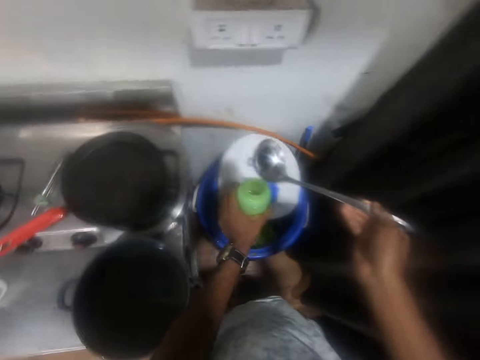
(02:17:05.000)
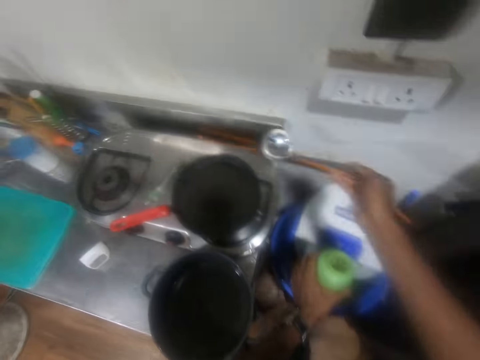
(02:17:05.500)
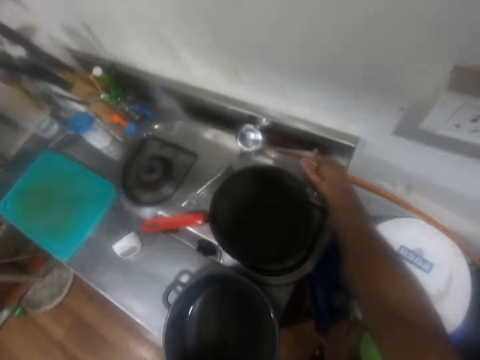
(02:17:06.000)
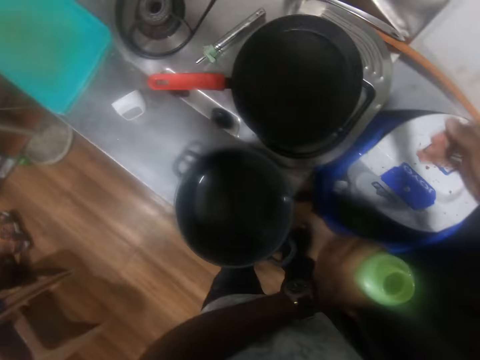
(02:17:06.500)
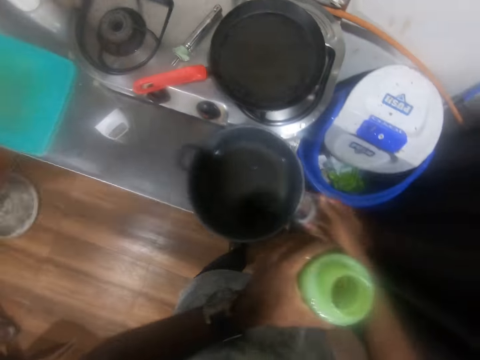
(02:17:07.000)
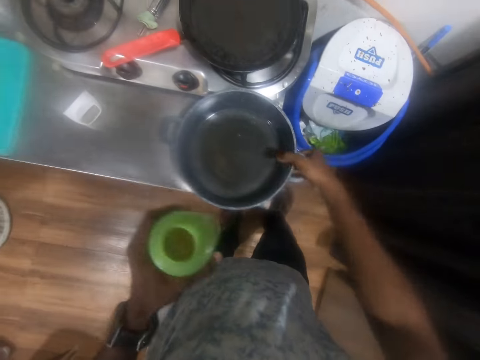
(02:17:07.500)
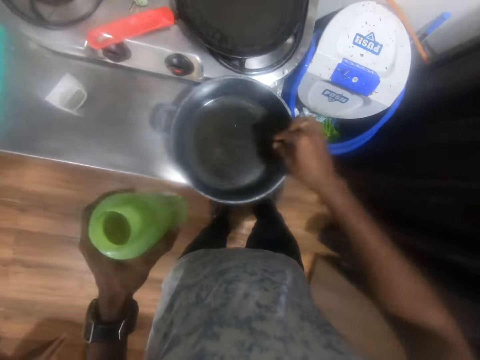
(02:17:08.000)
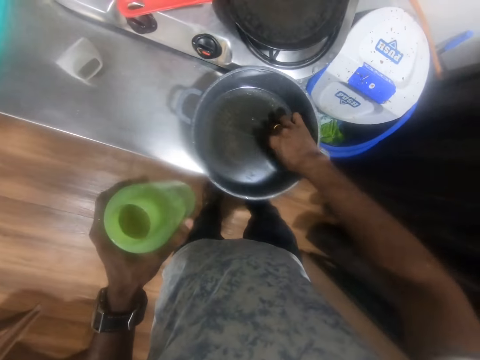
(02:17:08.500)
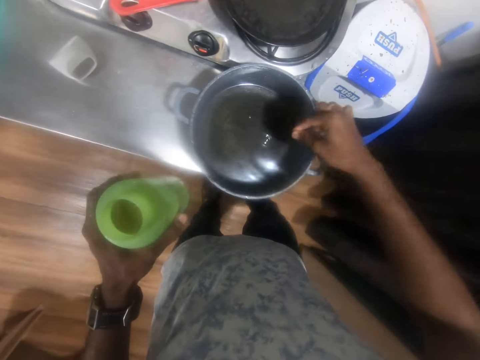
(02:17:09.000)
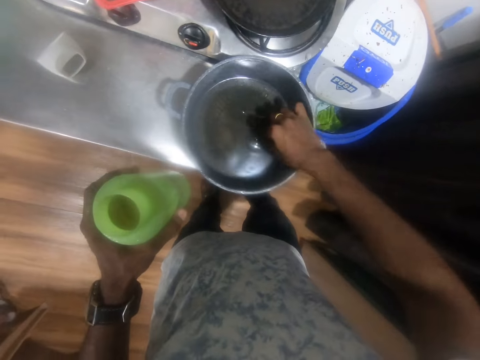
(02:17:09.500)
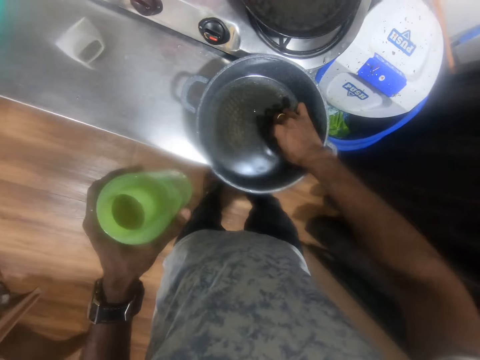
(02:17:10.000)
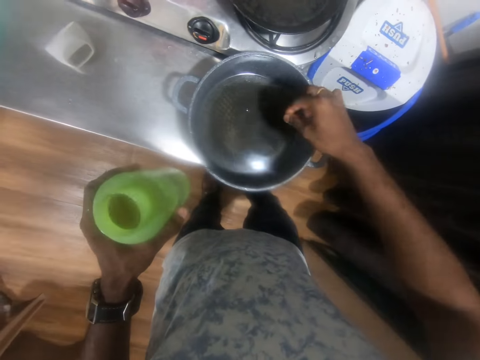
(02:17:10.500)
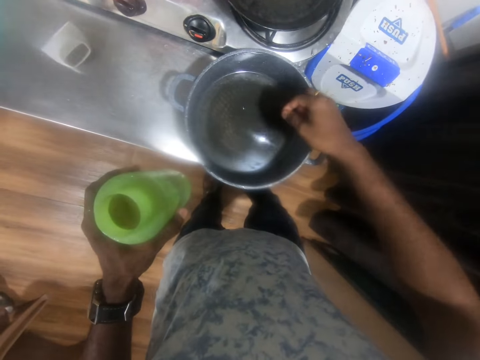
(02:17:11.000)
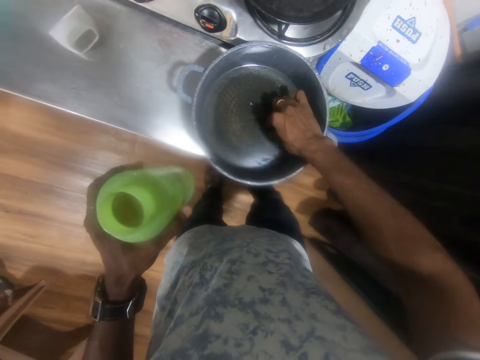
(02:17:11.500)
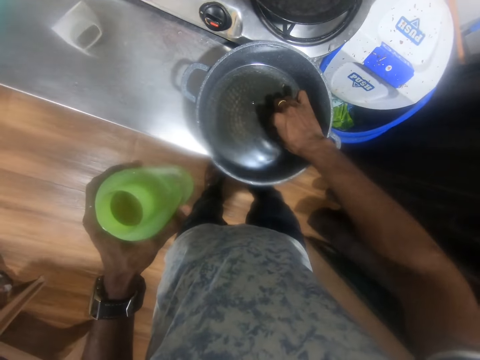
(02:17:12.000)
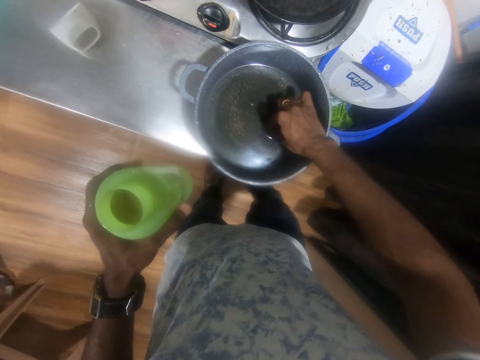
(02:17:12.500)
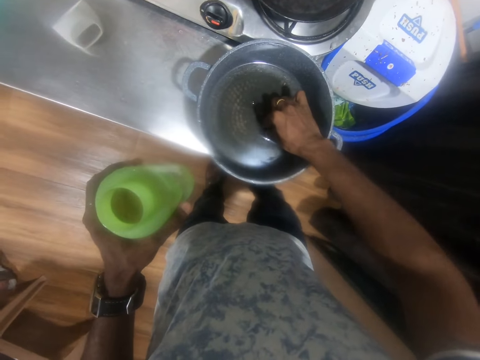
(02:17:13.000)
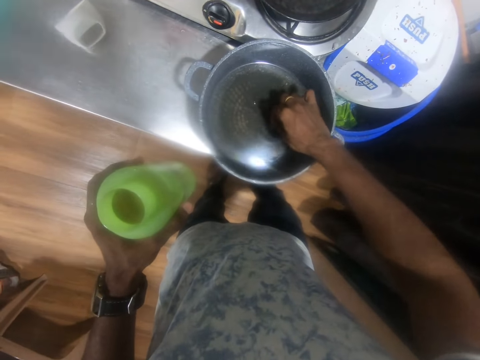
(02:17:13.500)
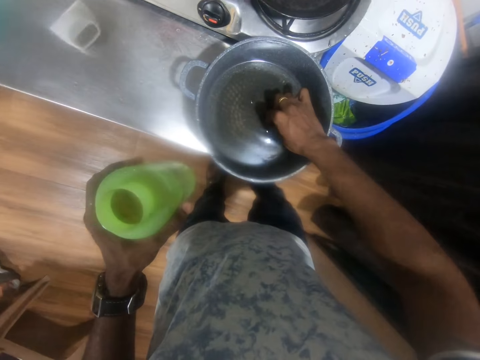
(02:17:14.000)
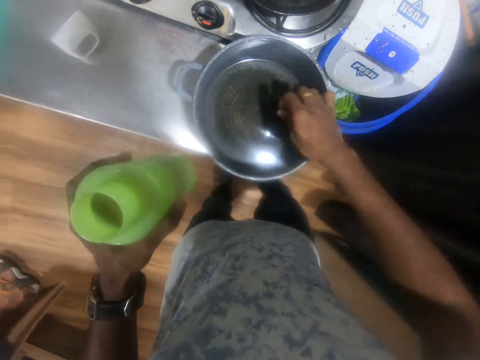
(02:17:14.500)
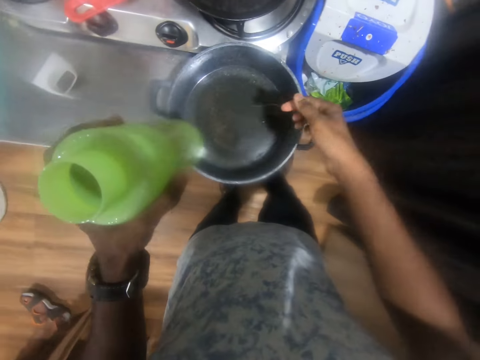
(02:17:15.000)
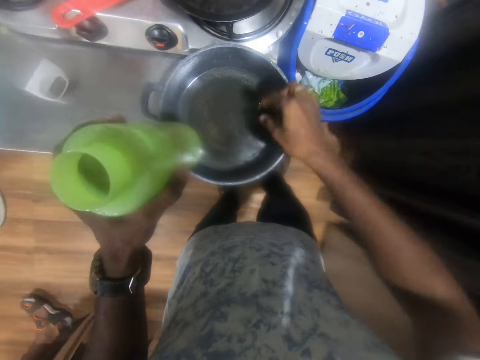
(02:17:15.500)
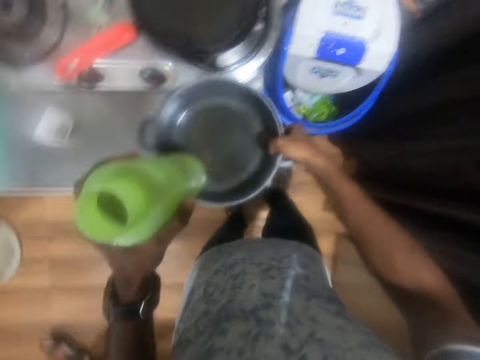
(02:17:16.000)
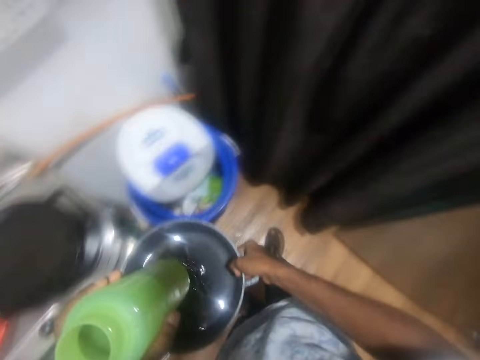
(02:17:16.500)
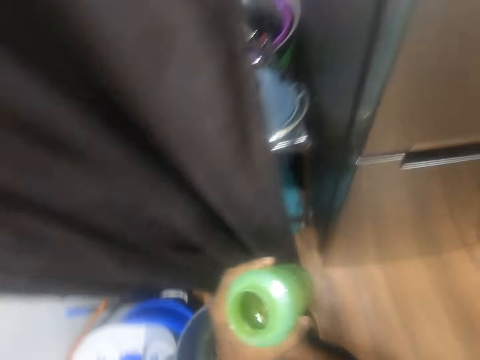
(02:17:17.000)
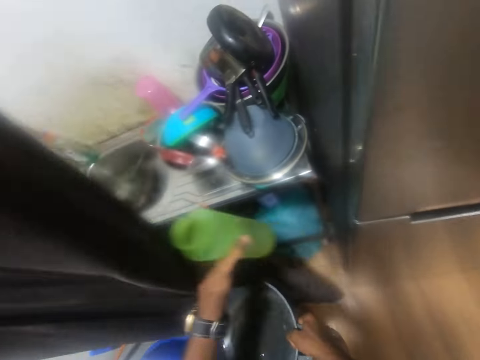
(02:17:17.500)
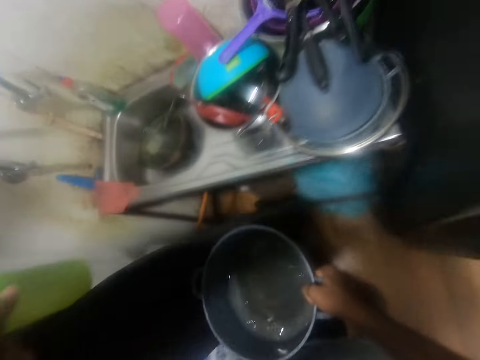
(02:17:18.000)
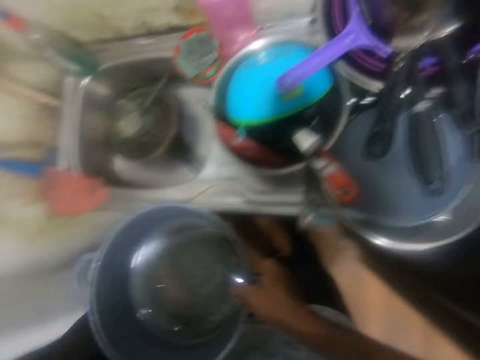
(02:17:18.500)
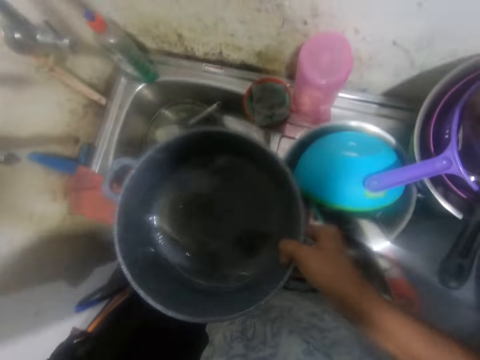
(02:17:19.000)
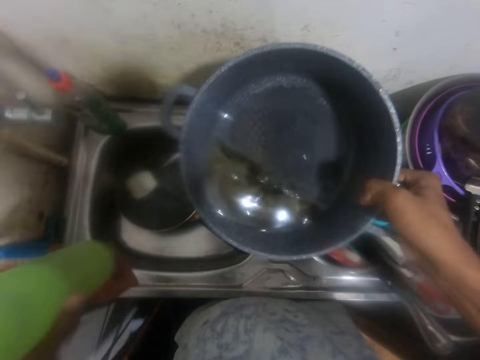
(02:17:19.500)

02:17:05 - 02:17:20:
The camera wearer drops the ladle on the cooker with his right hand. He picks dirt from the pot with his right hand. He picks the pot from the table with his right hand. He carries the pot. He moves the kitchen curtain with his left hand.

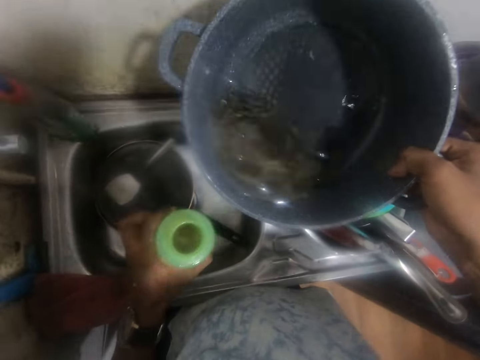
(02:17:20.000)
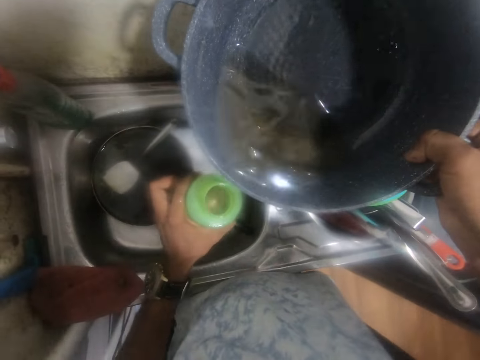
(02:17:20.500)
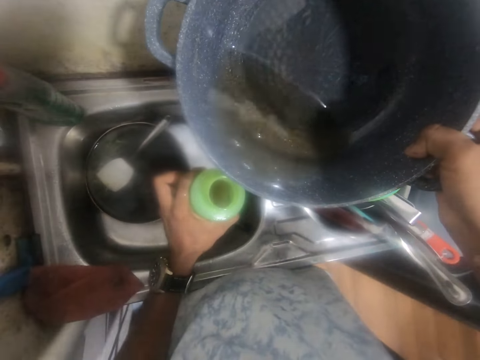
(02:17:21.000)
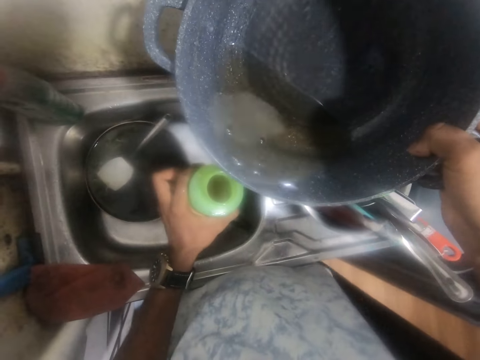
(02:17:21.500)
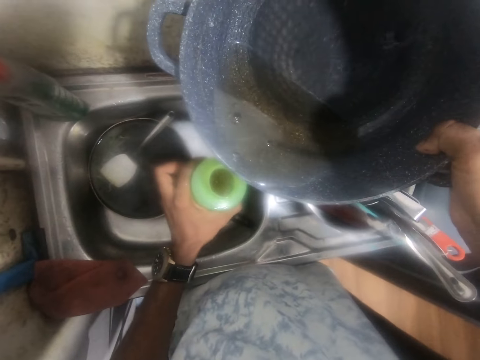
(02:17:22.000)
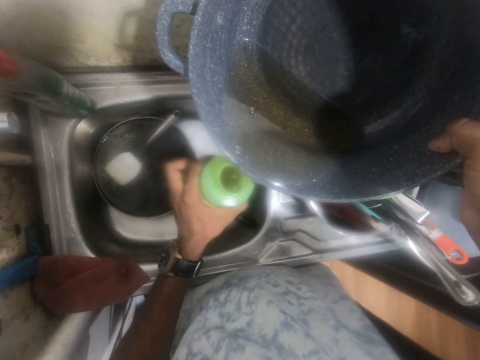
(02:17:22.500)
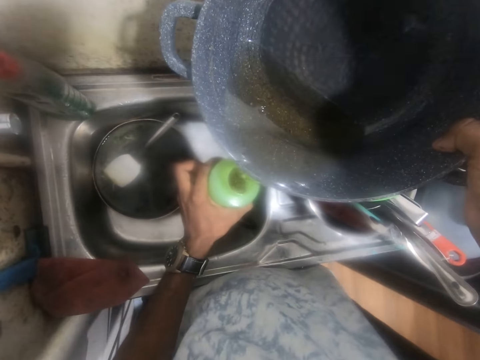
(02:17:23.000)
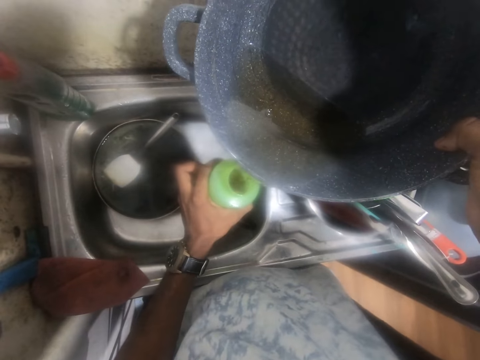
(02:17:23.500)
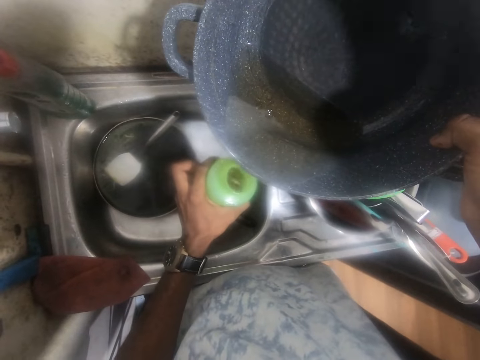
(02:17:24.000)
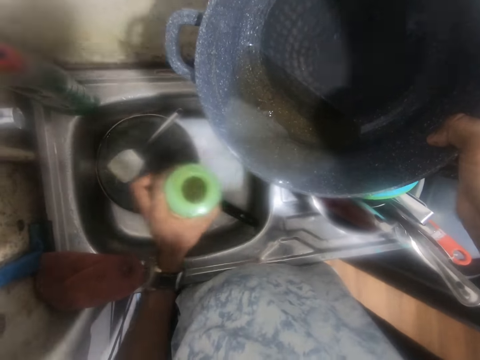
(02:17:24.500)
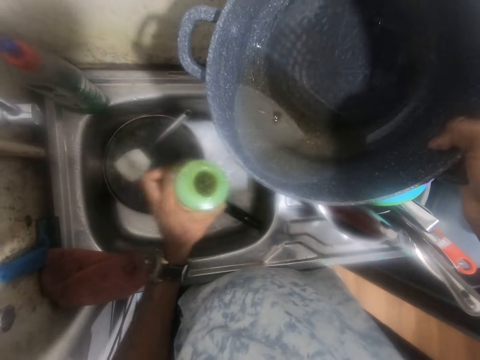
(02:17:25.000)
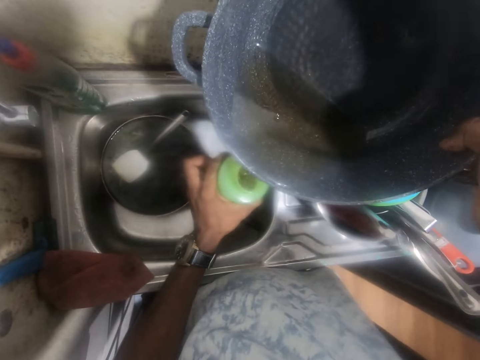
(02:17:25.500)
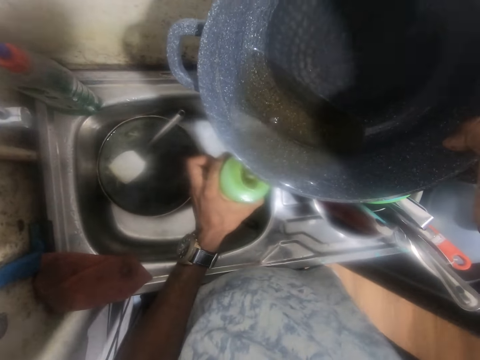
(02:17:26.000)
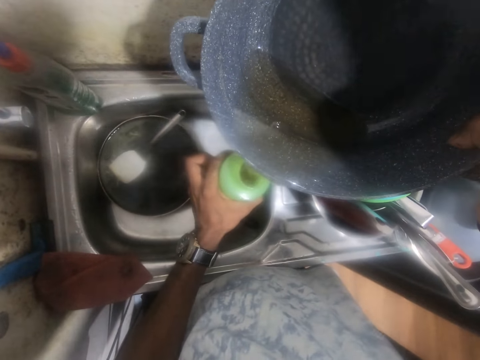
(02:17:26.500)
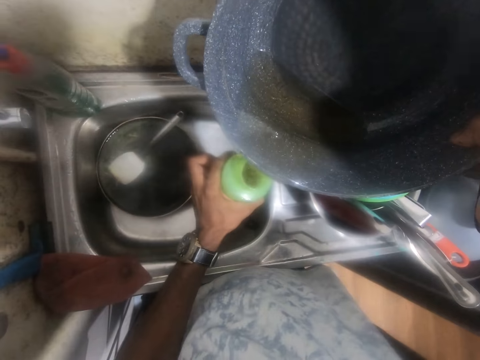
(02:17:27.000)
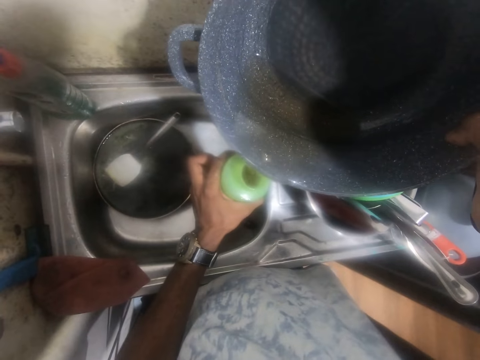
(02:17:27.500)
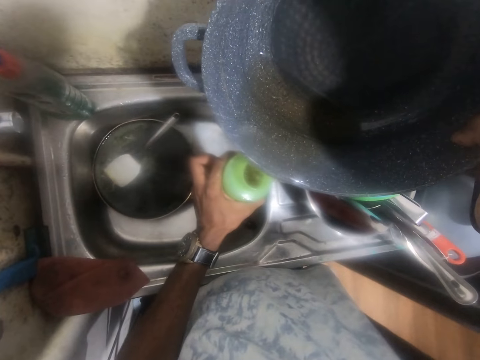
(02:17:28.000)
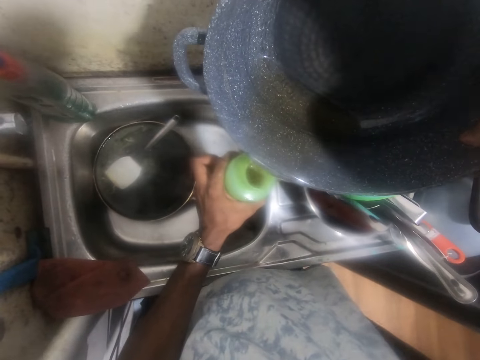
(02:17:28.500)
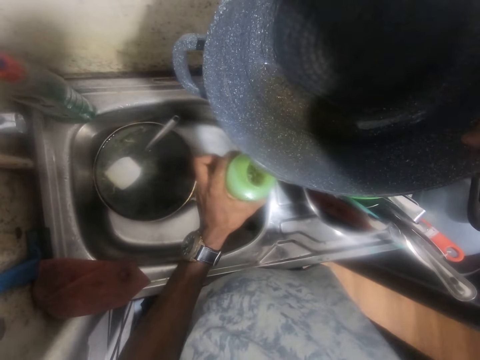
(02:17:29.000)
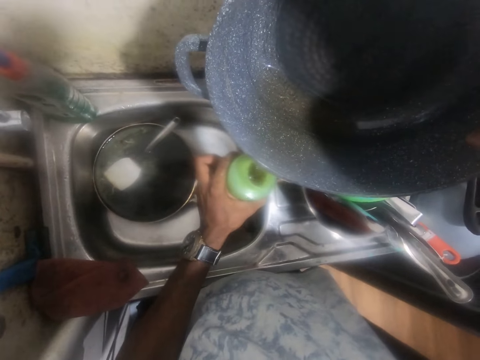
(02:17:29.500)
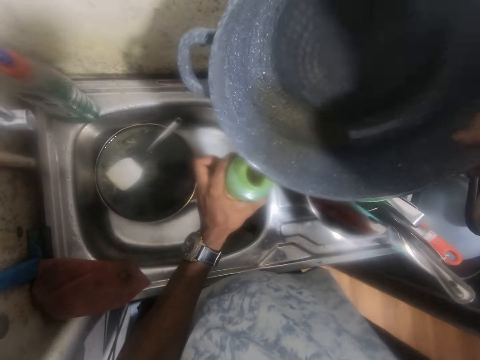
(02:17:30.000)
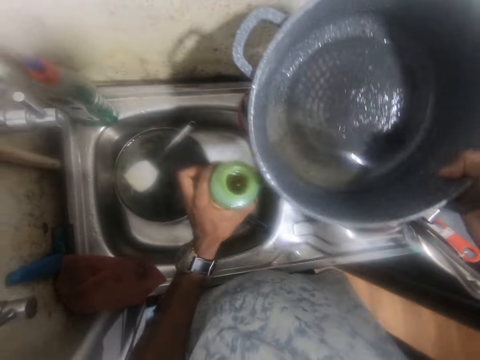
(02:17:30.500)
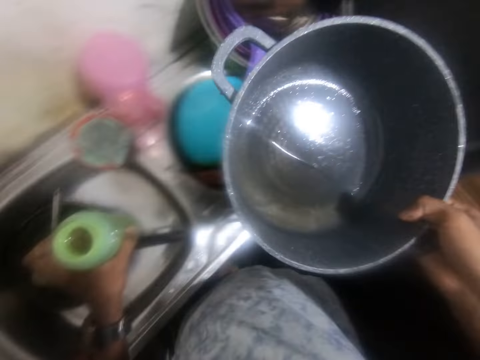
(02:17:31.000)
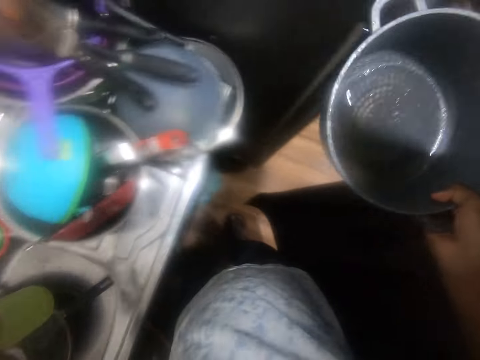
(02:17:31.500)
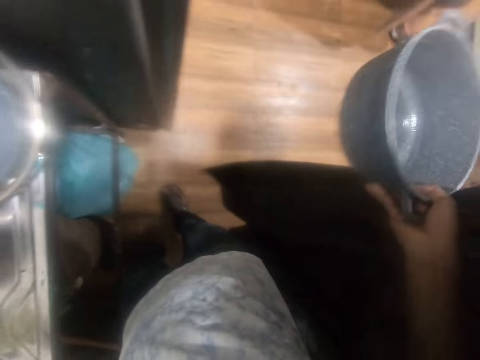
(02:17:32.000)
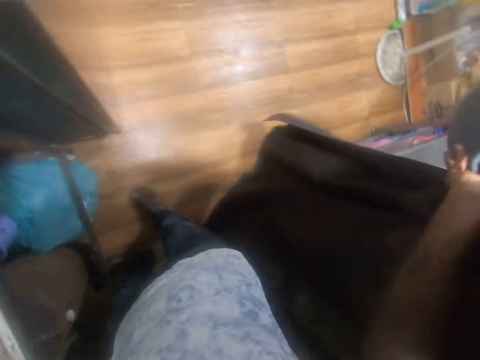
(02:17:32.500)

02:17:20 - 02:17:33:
The camera wearer pours some water or oil from the pot into the bottle with his right hand.
